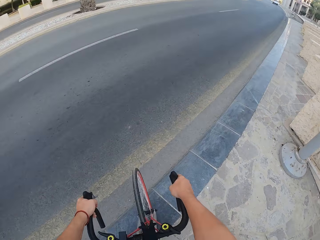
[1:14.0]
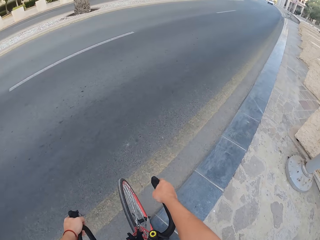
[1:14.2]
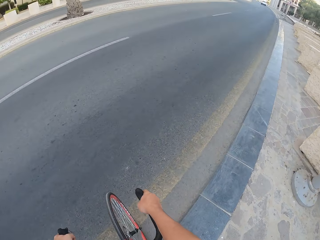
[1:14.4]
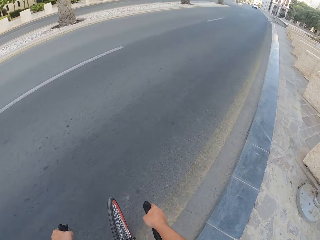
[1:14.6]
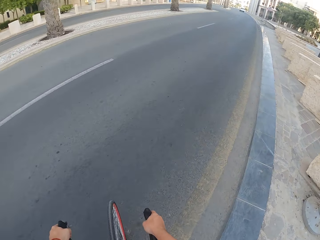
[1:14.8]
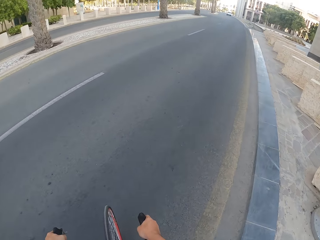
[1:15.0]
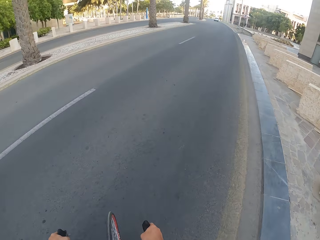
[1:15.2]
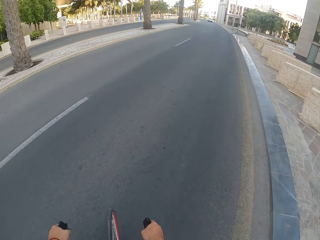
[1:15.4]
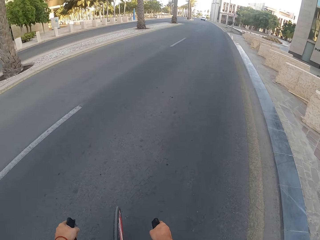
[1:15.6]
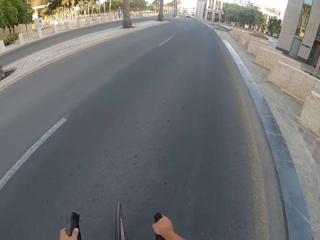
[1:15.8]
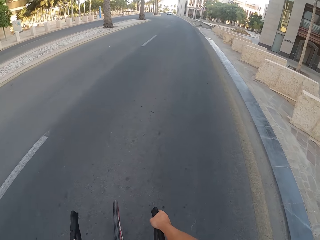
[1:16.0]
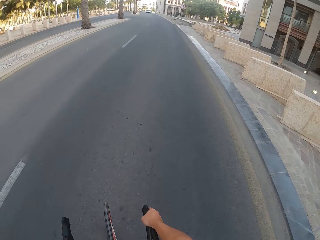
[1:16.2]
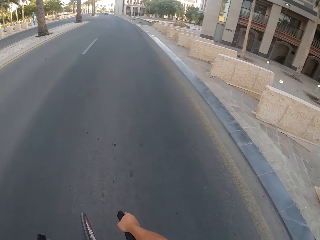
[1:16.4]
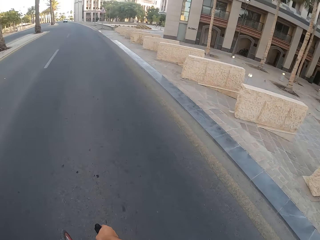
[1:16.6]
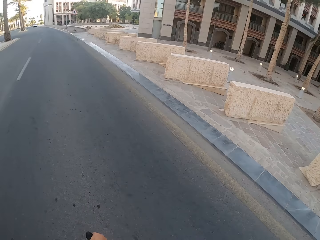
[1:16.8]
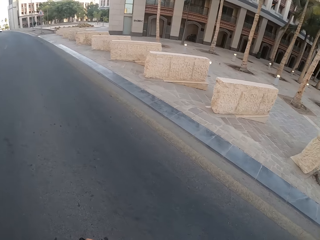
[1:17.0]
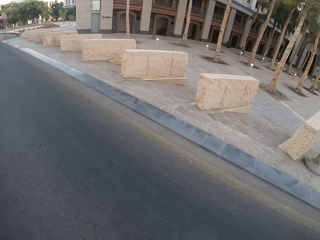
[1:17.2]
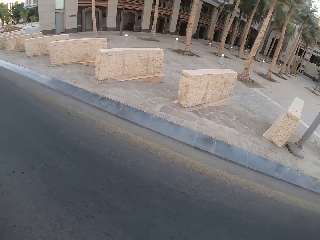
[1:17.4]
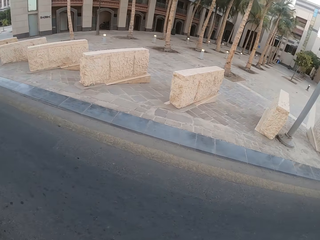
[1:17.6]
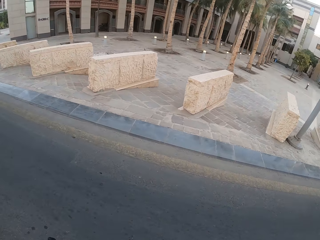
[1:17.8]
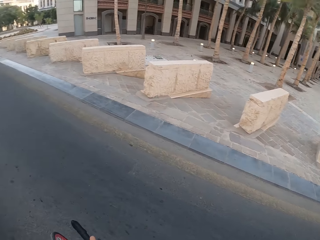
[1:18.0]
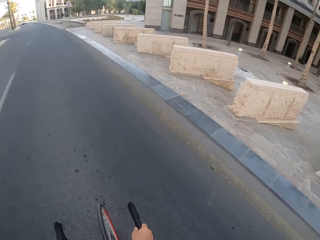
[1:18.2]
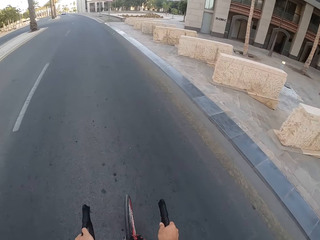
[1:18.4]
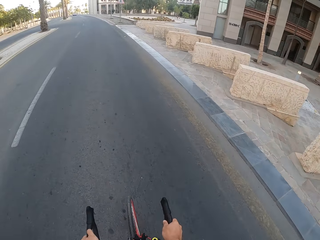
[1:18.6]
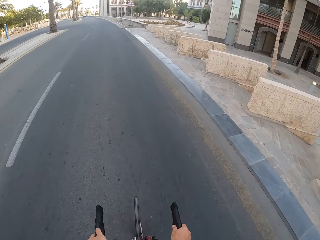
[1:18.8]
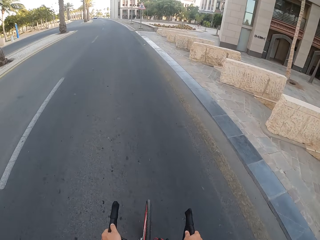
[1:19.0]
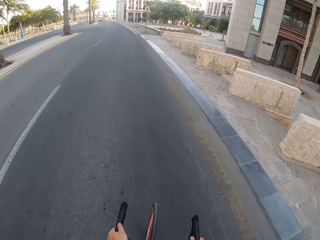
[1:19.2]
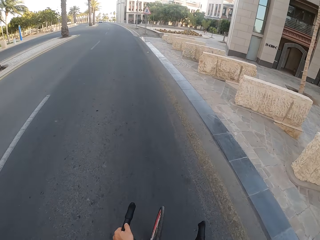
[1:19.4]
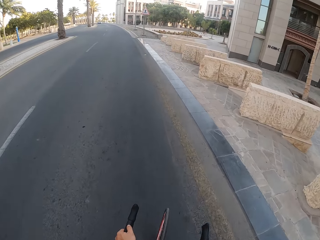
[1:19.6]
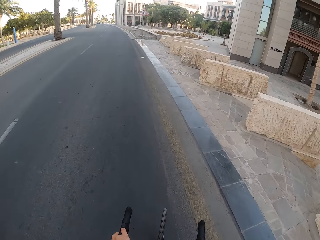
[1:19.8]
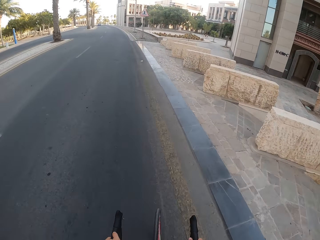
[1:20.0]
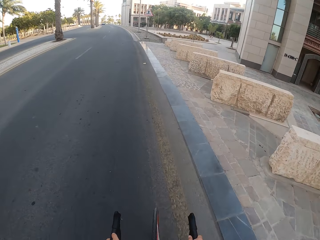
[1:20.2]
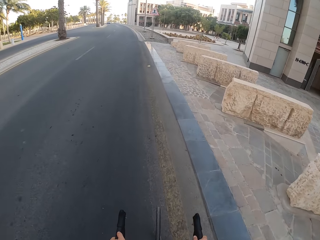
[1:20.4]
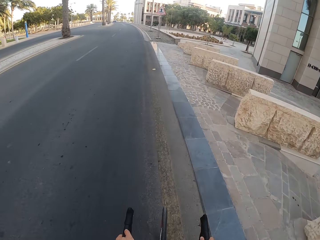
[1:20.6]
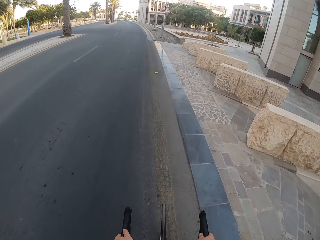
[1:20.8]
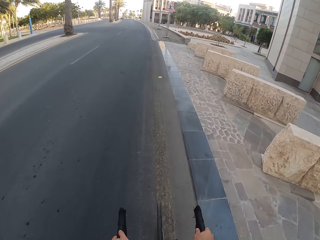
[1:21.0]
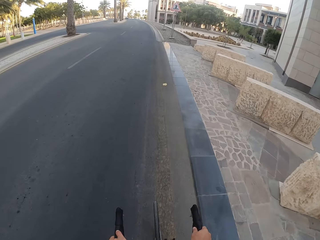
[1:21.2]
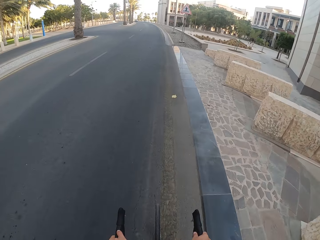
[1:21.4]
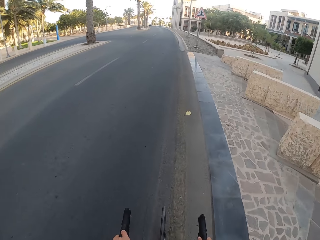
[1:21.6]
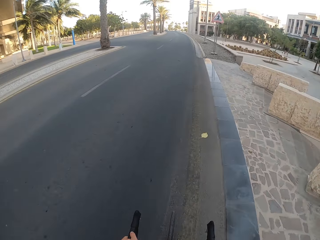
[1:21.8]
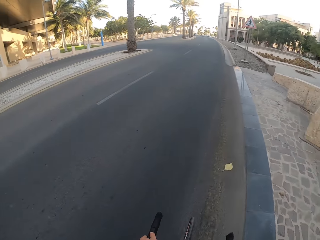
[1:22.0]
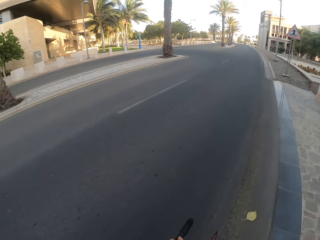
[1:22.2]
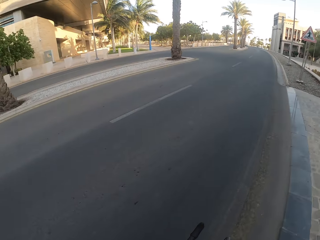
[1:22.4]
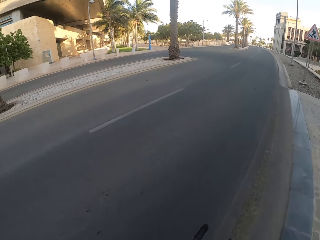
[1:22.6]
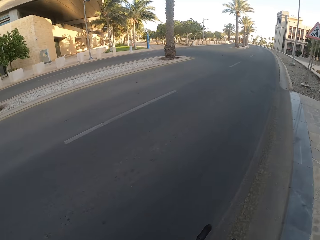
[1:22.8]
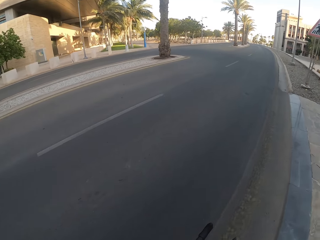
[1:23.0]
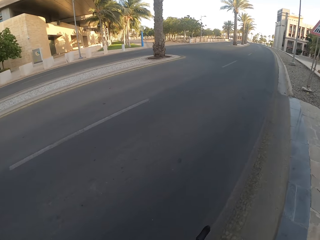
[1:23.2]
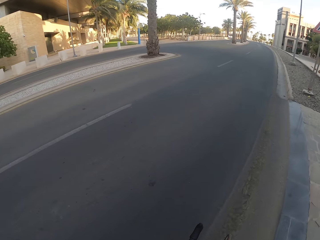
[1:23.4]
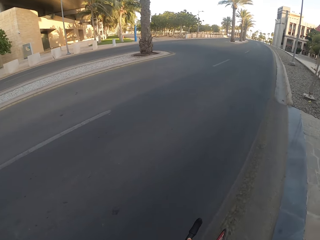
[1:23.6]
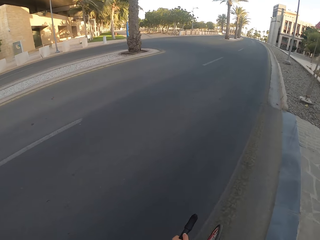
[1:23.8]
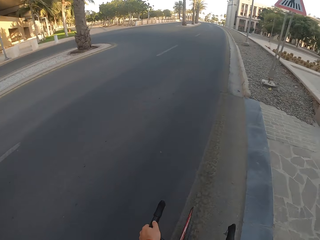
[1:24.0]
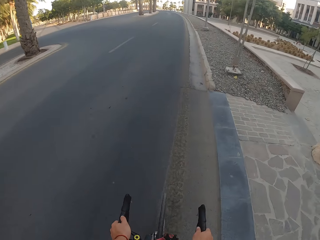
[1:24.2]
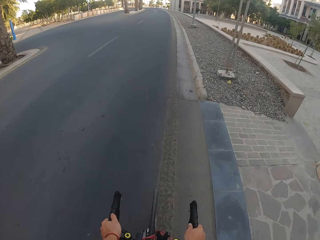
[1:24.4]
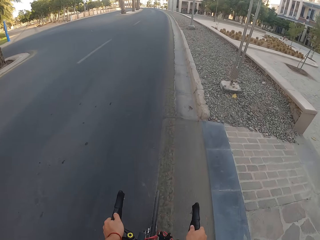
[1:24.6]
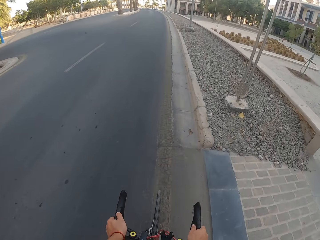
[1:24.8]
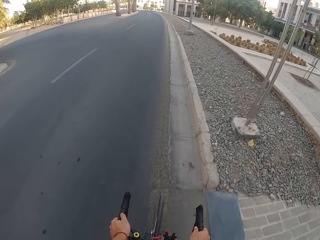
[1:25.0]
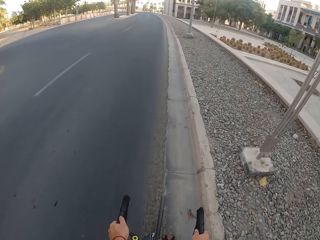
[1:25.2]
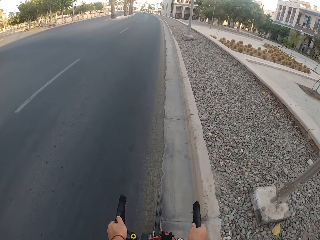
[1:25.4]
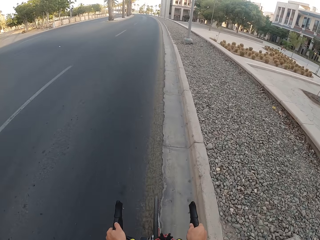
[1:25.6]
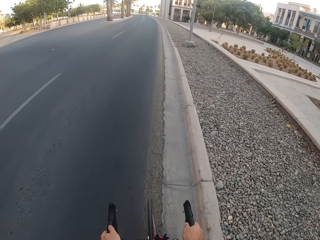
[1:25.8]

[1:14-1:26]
The camera wearer cycles on the road. He turns his head.

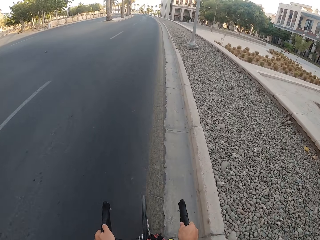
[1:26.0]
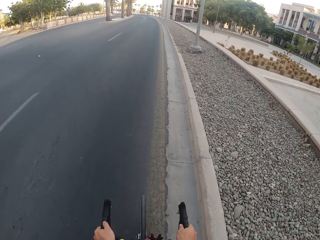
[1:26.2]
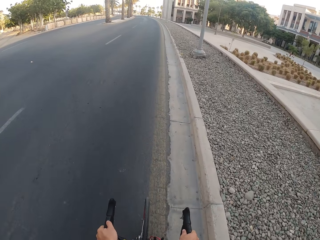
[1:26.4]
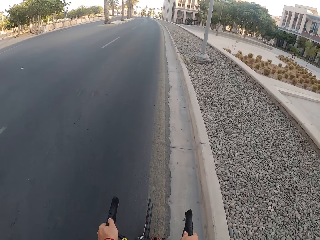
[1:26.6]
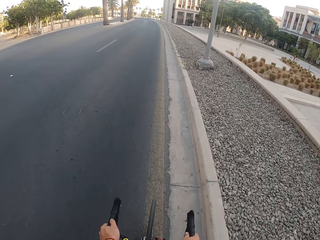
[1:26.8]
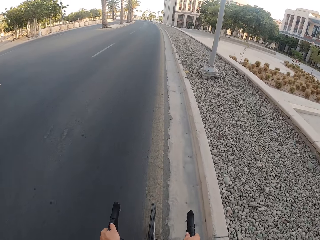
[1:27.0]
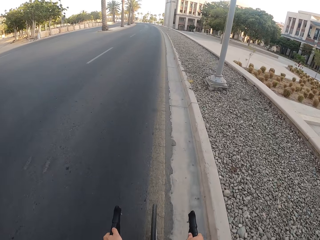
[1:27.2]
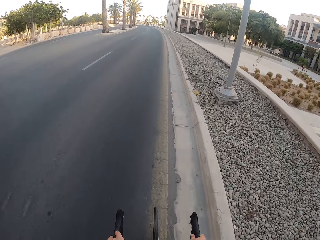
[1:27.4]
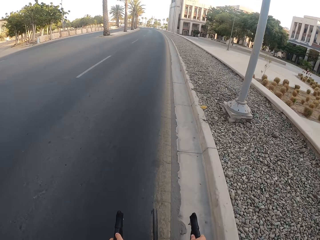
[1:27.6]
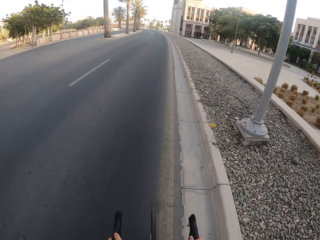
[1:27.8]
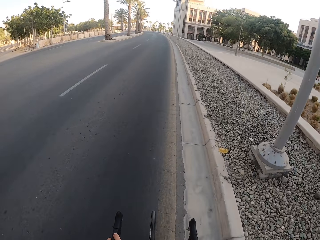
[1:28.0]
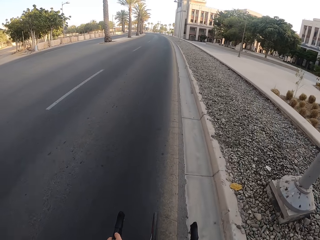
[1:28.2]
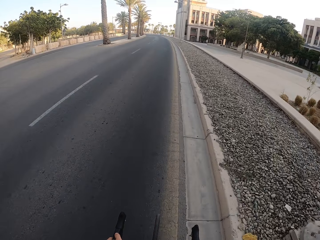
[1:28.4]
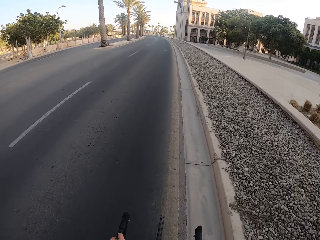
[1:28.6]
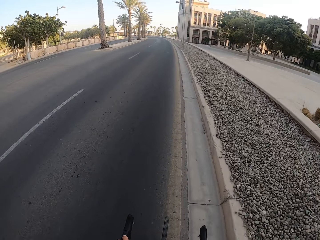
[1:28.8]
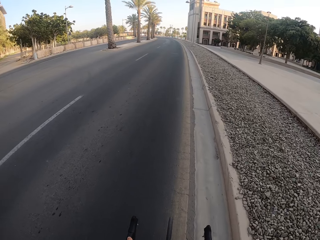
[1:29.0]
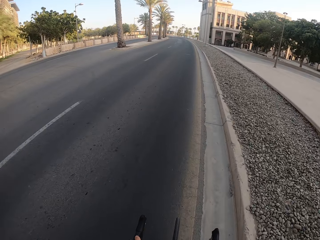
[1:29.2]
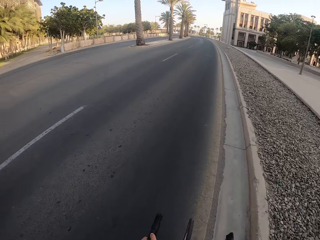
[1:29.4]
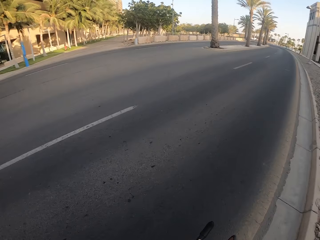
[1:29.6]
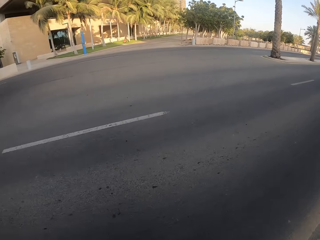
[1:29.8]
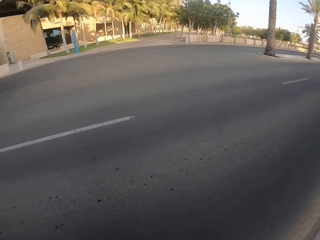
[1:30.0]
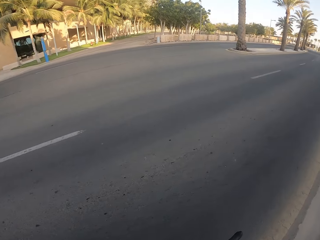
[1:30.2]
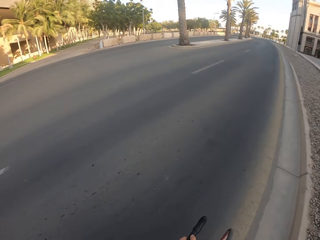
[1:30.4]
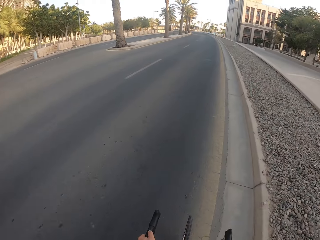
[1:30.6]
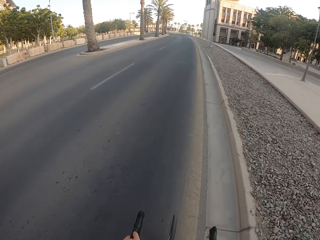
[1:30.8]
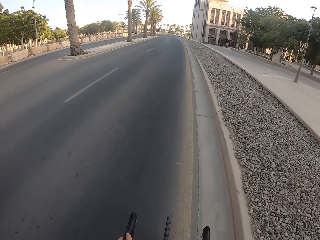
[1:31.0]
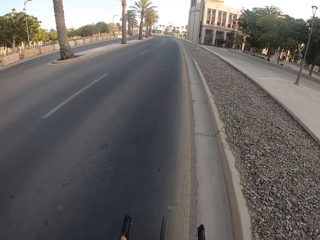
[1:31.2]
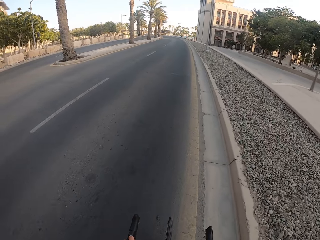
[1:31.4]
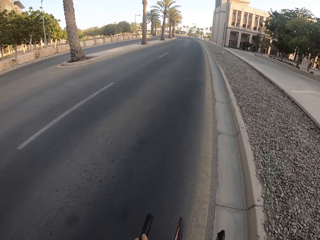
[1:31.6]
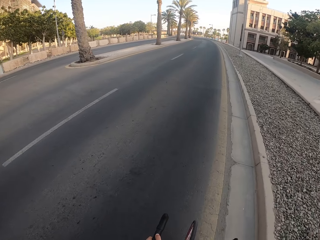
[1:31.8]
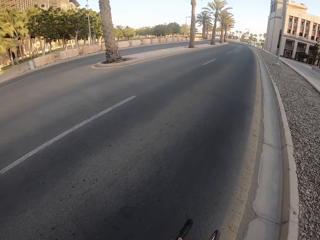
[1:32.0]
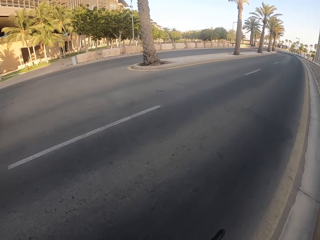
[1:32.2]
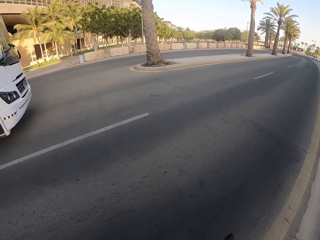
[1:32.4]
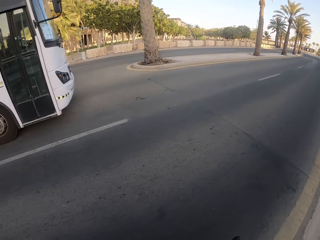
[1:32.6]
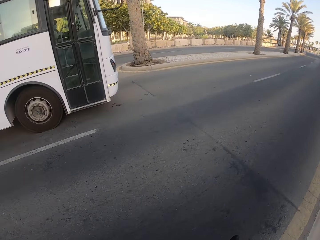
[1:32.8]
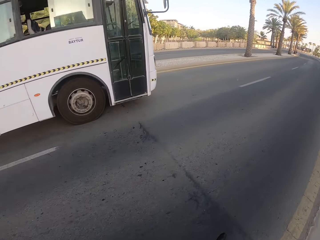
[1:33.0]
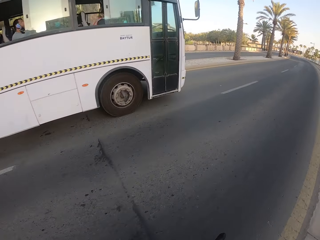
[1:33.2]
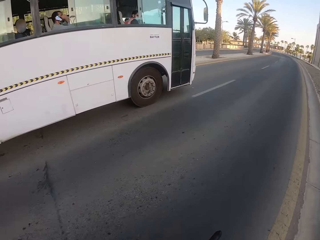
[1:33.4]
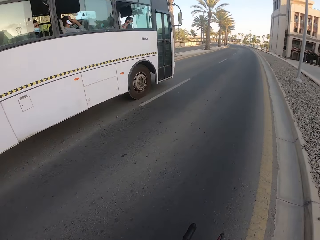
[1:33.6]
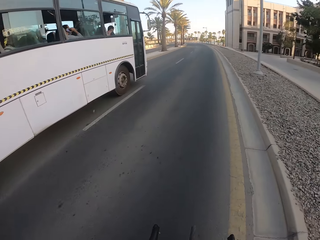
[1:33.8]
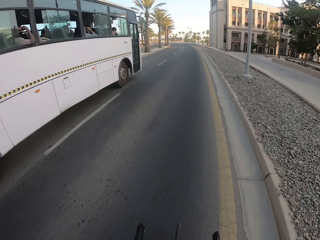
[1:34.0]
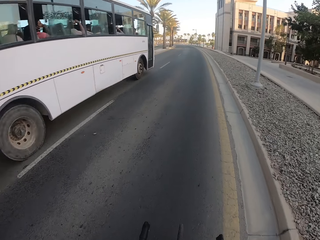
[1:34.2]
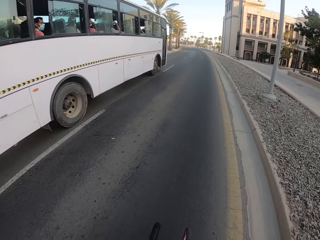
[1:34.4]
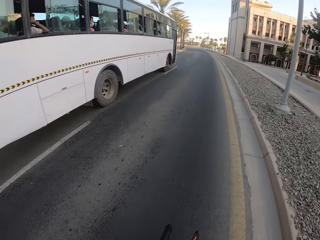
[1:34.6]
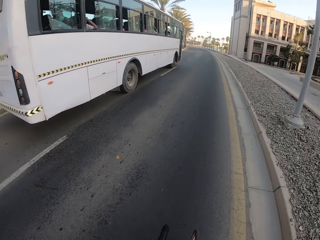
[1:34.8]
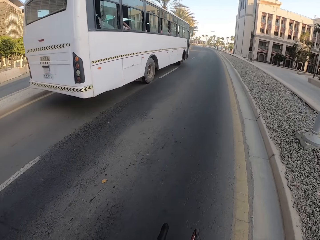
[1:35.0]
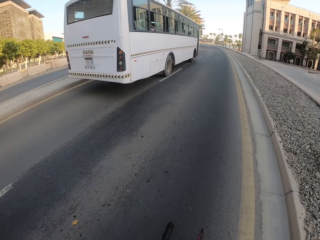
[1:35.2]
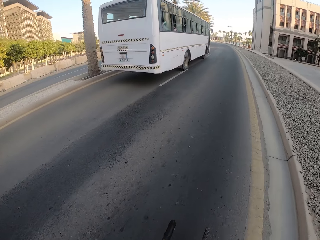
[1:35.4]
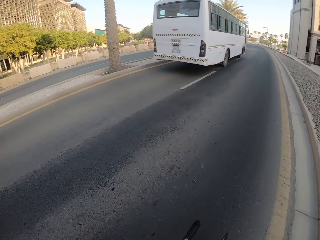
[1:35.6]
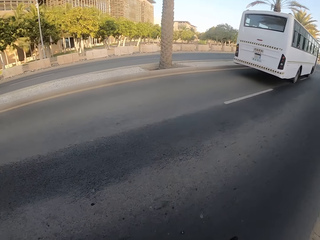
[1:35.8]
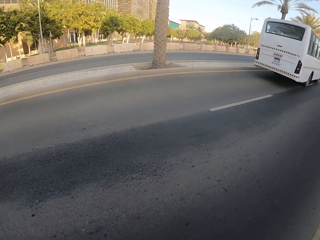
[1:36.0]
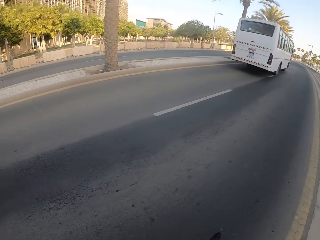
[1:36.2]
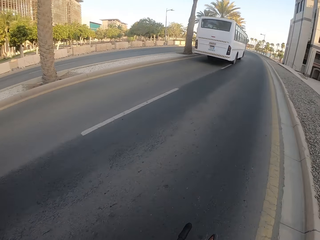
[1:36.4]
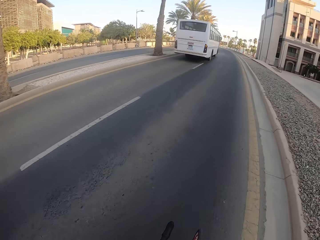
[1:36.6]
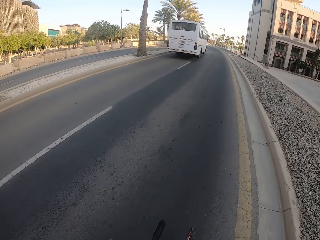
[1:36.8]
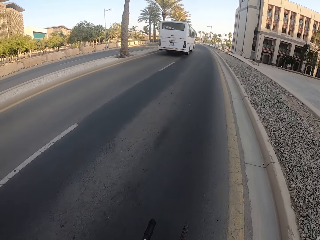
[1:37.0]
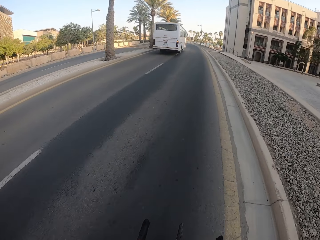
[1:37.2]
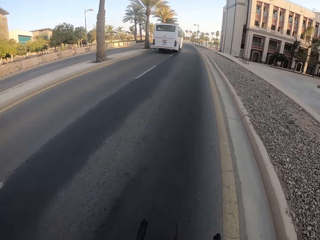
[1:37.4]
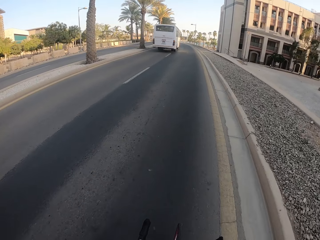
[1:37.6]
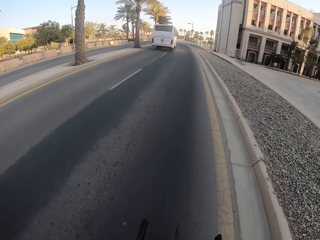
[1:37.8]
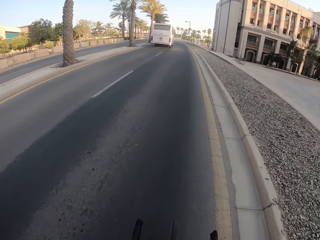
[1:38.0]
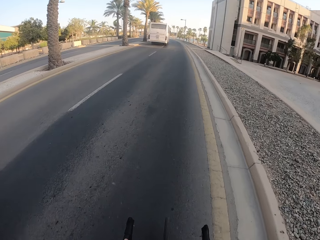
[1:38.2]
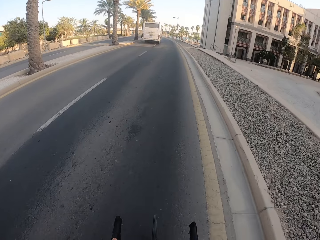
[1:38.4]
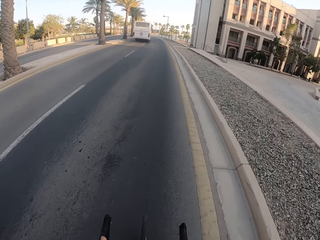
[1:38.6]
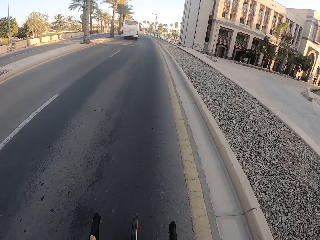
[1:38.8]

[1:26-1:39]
The camera wearer turns his head. He turns his head again.
